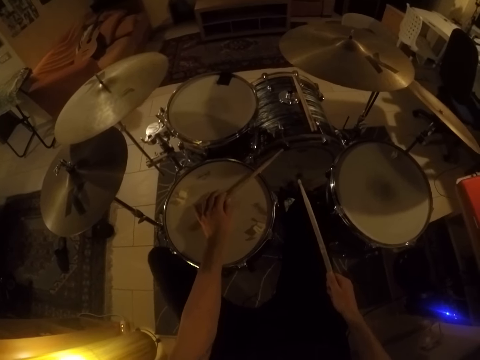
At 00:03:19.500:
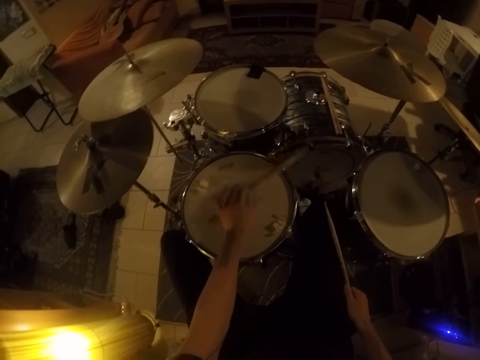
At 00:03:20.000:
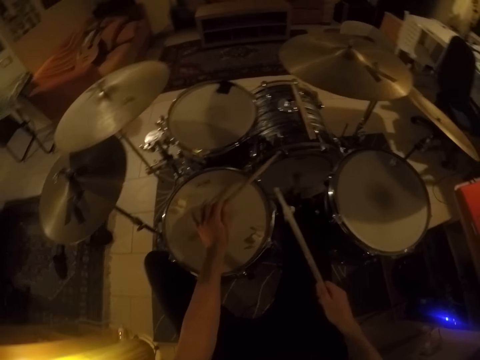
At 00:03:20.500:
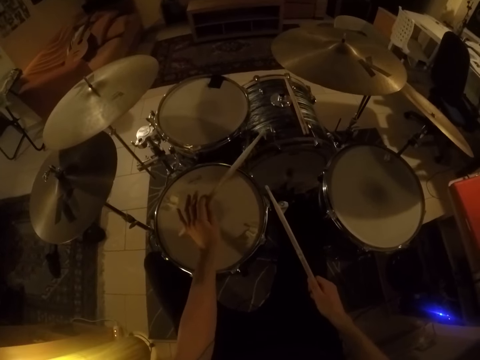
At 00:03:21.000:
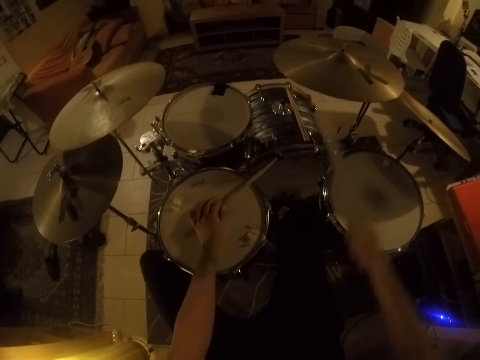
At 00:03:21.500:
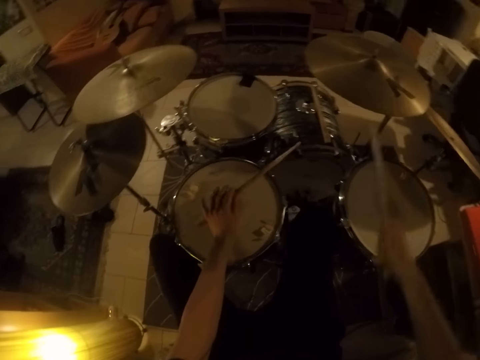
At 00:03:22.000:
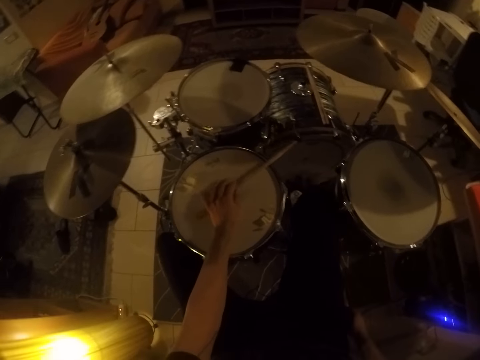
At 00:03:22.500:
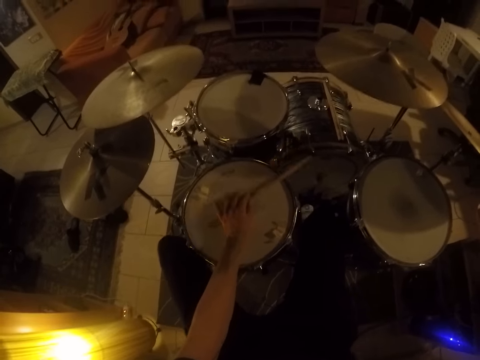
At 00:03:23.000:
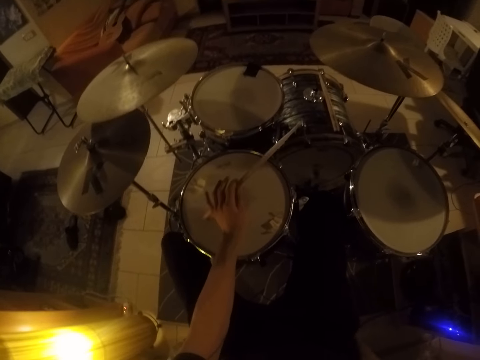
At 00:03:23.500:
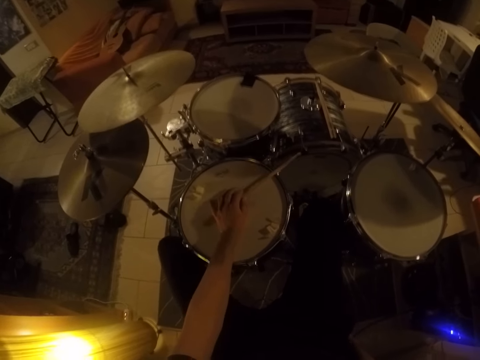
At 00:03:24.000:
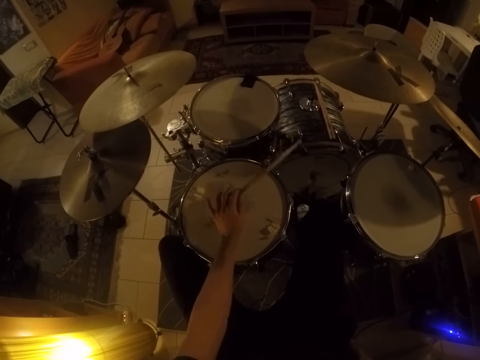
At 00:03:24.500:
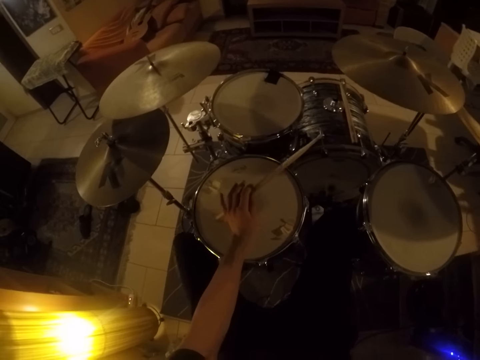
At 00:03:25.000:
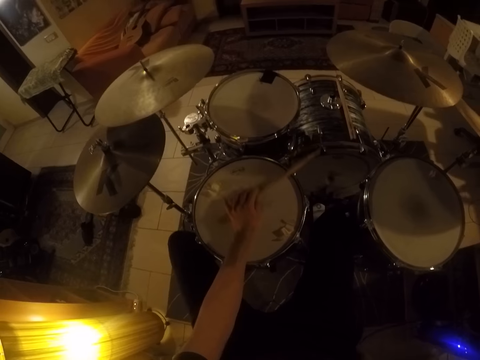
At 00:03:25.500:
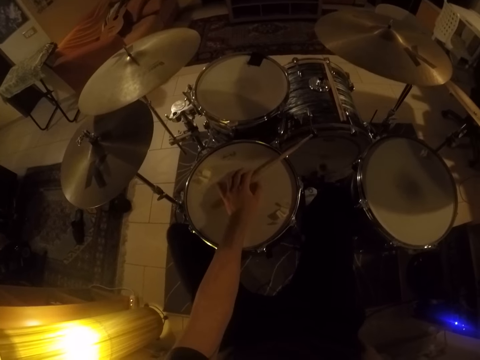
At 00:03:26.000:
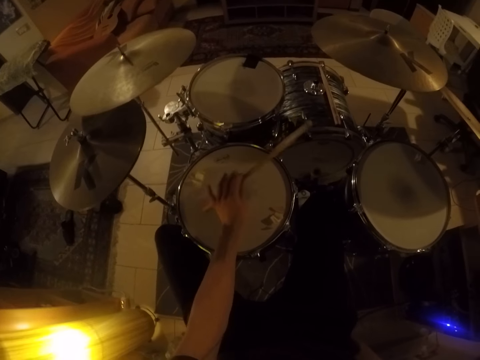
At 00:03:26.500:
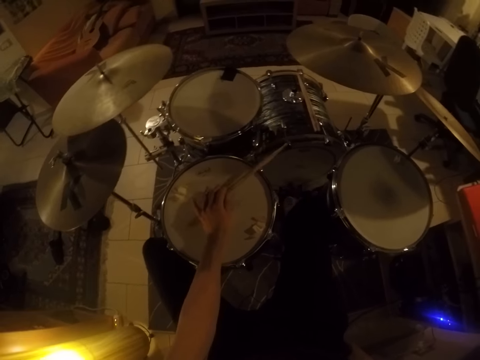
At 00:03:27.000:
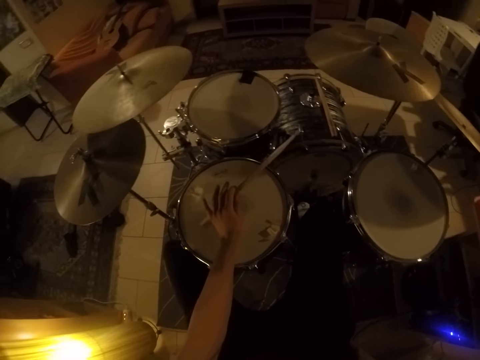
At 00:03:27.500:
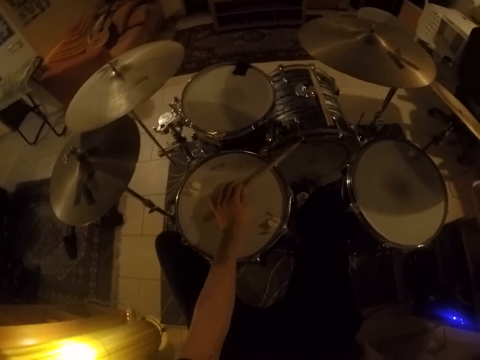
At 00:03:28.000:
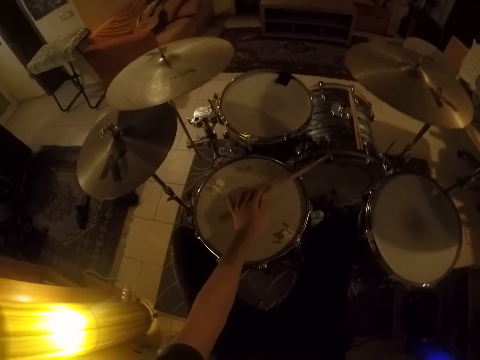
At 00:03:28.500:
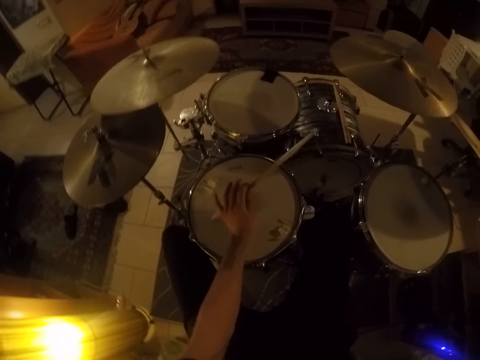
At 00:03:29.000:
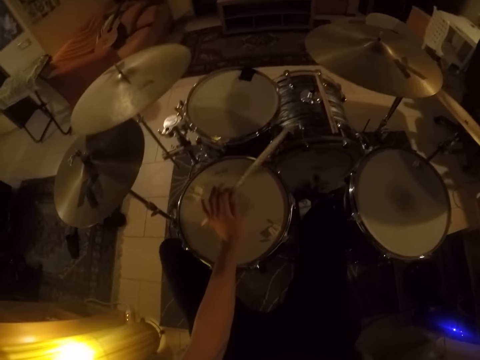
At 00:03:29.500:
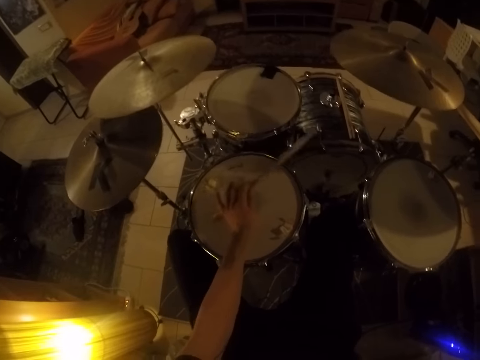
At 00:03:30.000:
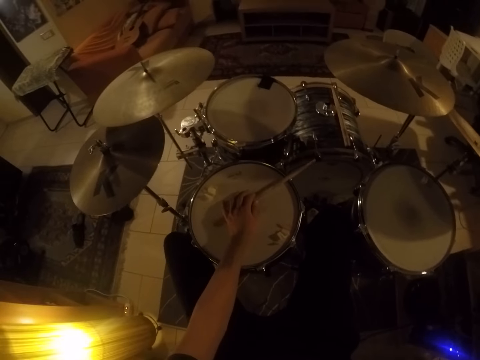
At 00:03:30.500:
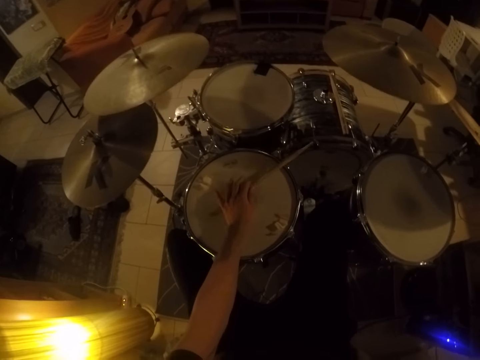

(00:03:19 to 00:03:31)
The camera wearer plays the drum set with the drumsticks in both hands. He hits the ride cymbal. He plays the drum set with the drumstick in his left hand.

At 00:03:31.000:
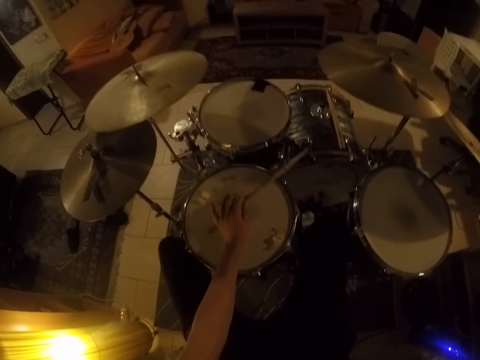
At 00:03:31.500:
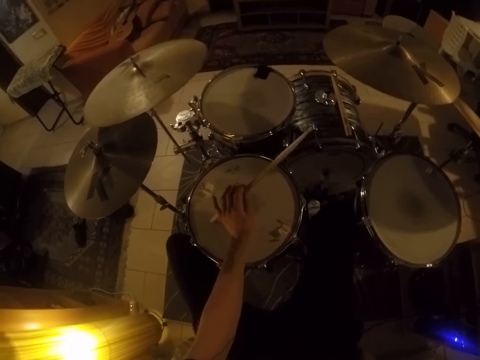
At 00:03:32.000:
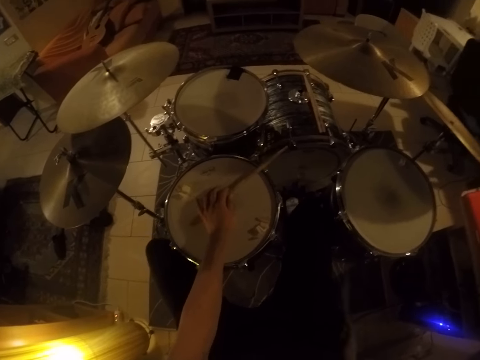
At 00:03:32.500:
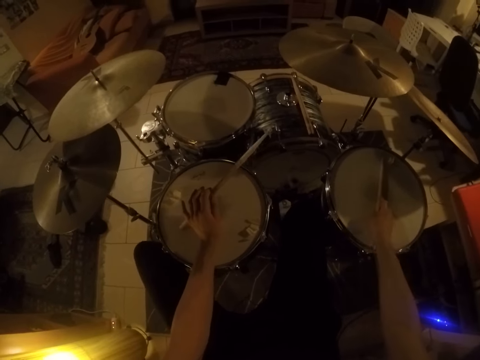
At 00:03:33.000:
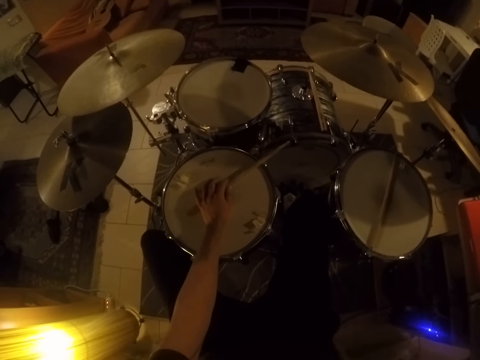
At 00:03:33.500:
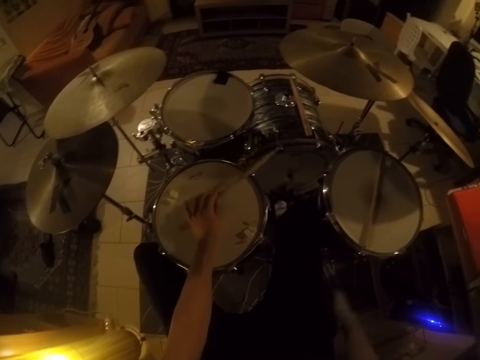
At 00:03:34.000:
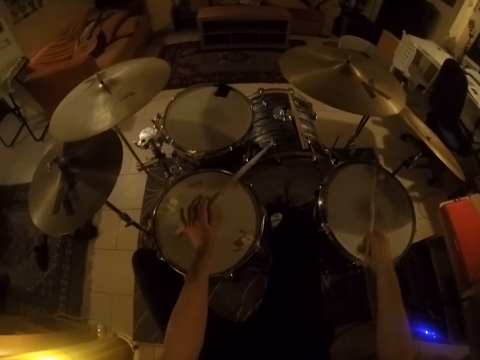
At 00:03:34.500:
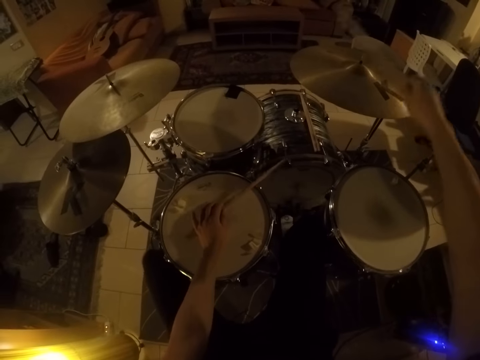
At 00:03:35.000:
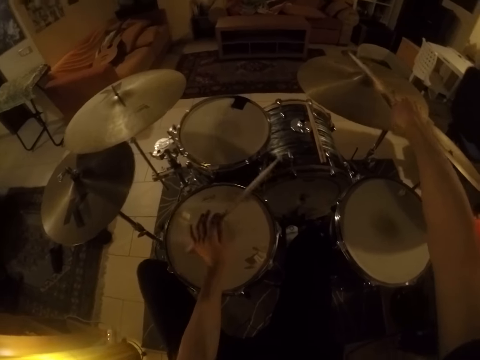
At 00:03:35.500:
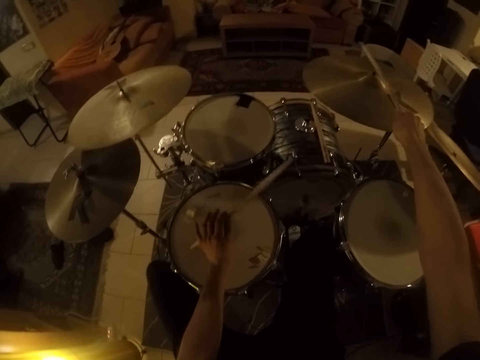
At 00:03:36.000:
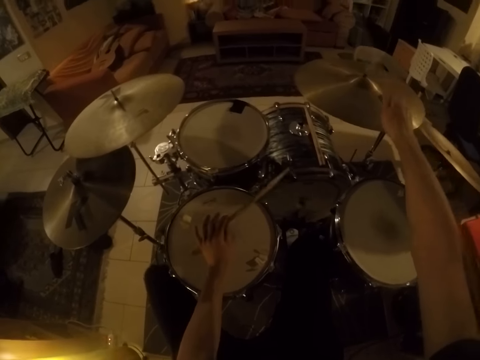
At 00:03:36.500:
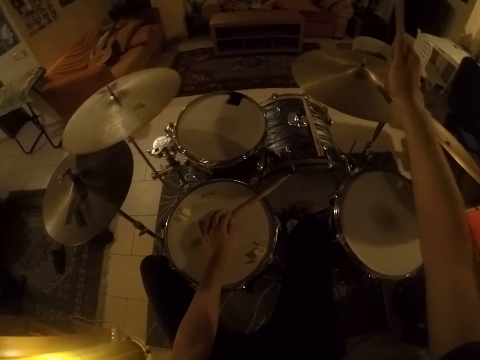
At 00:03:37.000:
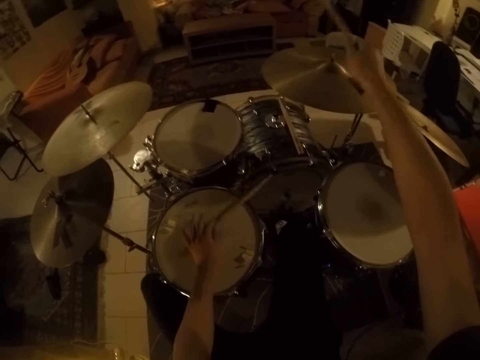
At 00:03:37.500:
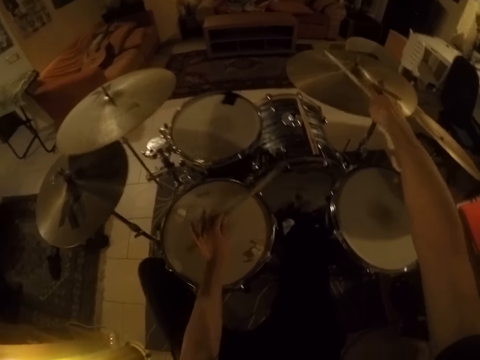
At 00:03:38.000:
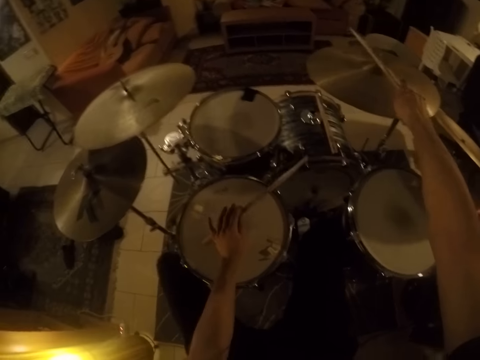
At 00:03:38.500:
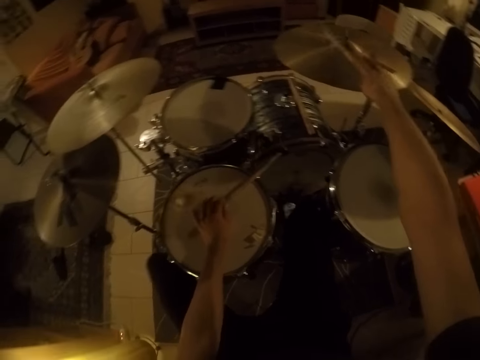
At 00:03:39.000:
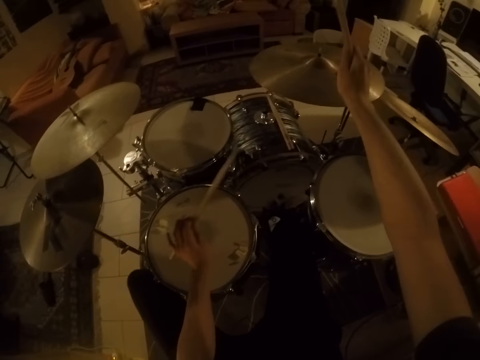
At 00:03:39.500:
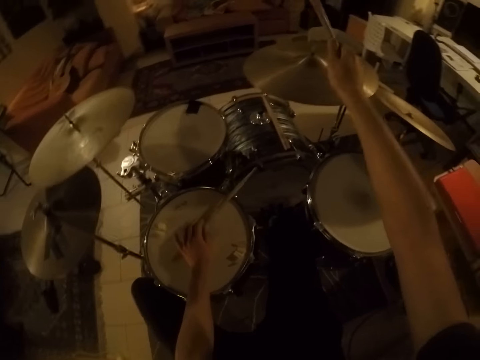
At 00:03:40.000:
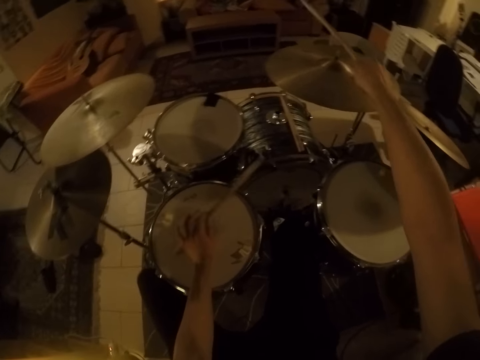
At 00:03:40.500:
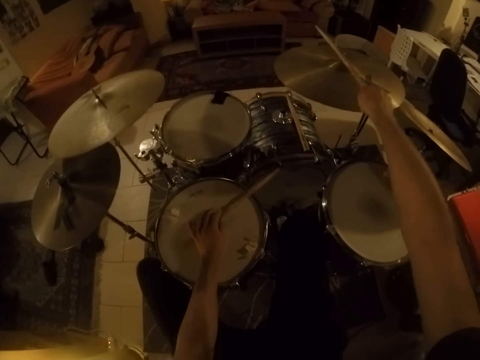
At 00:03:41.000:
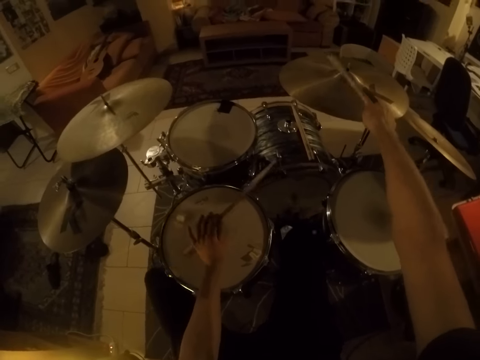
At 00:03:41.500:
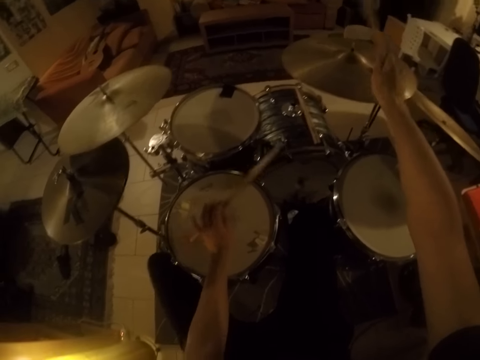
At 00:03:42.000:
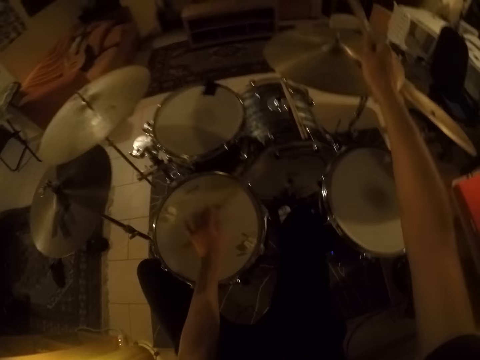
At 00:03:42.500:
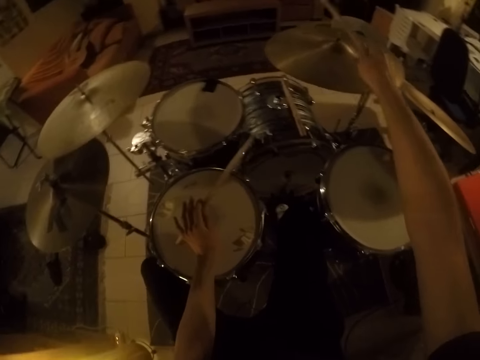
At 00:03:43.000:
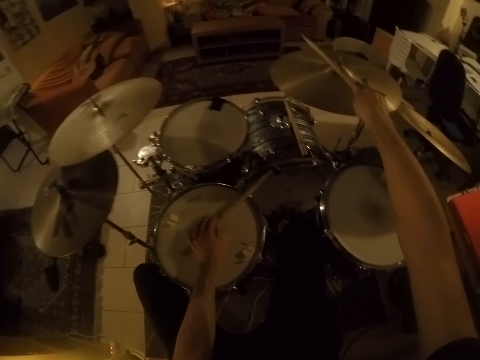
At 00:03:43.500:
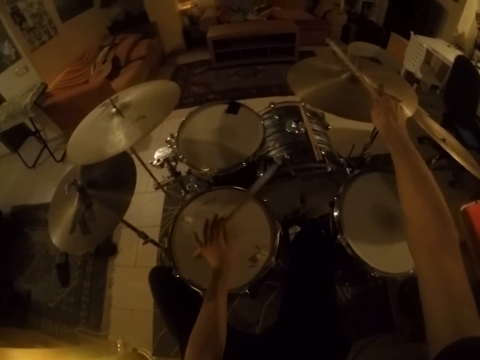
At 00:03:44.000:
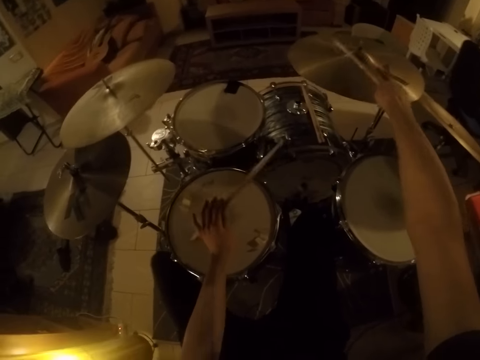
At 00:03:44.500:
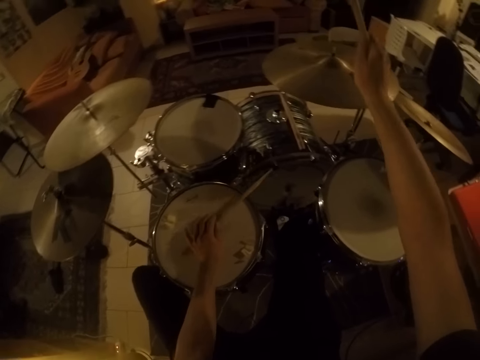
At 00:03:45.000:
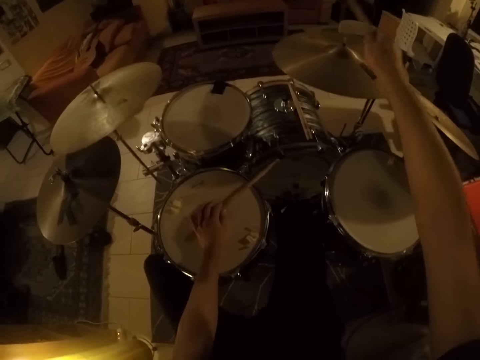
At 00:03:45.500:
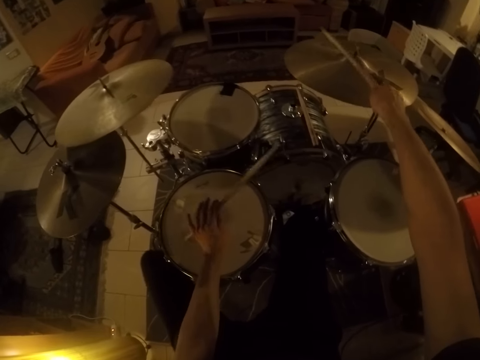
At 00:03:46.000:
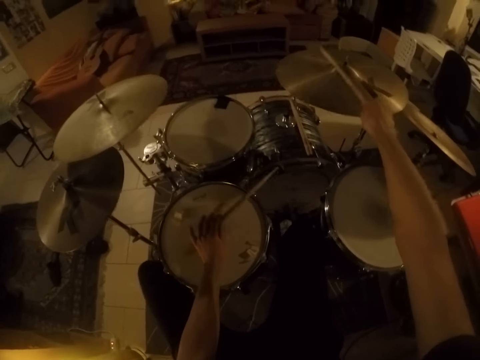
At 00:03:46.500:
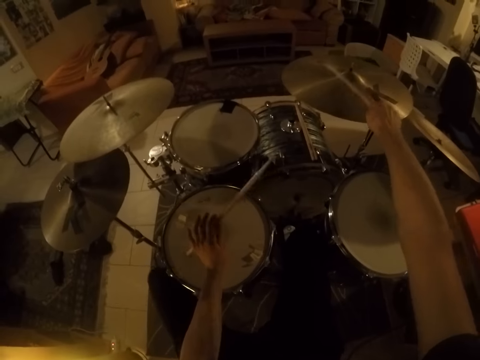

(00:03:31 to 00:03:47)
The camera wearer drops the drumstick in his right hand on a floor tom. He picks up the drumstick with his right hand on the floor tom. He plays the drum set with the drumstick in his left hand. He hits the ride cymbal.
